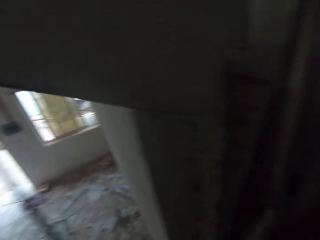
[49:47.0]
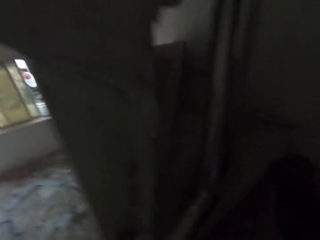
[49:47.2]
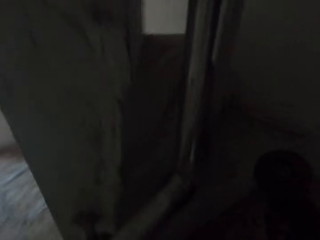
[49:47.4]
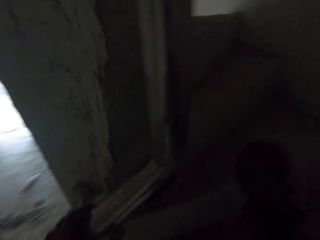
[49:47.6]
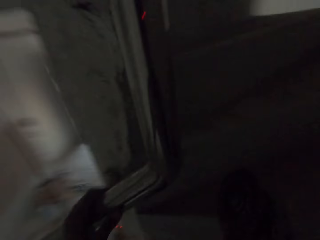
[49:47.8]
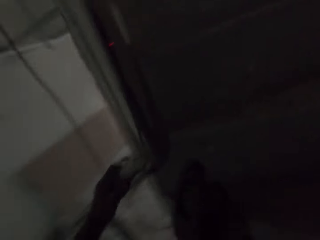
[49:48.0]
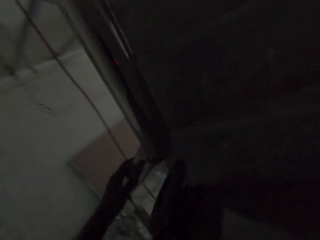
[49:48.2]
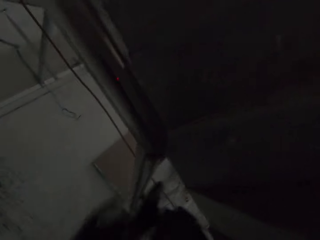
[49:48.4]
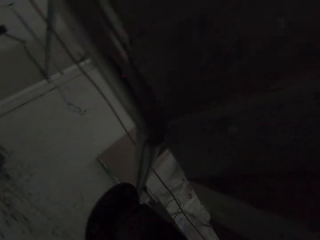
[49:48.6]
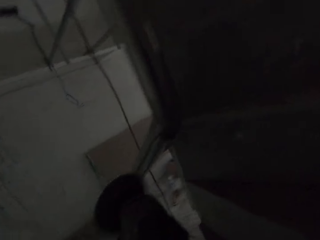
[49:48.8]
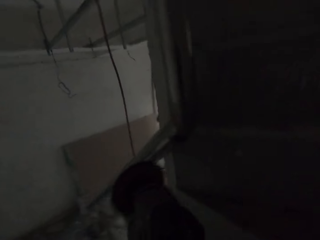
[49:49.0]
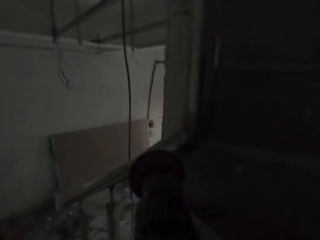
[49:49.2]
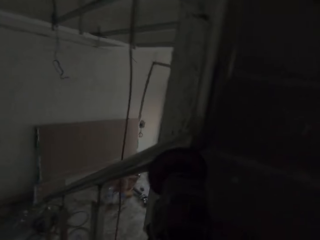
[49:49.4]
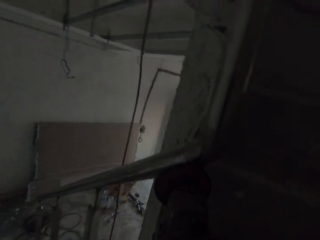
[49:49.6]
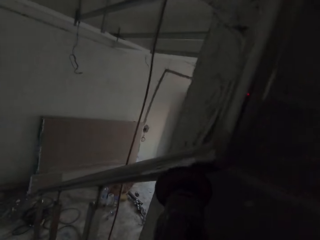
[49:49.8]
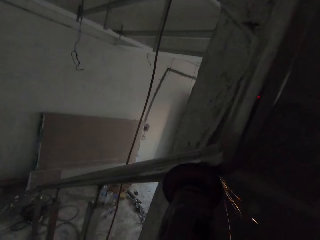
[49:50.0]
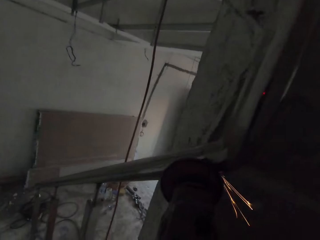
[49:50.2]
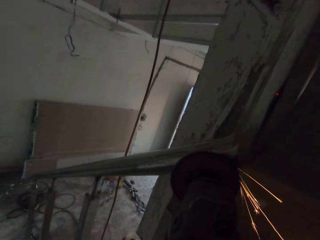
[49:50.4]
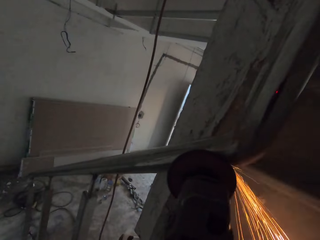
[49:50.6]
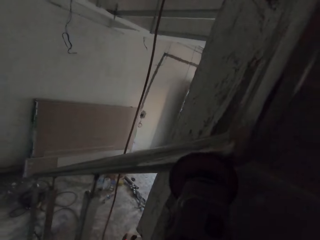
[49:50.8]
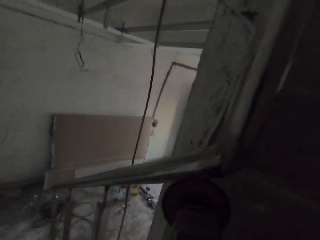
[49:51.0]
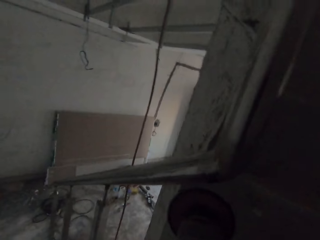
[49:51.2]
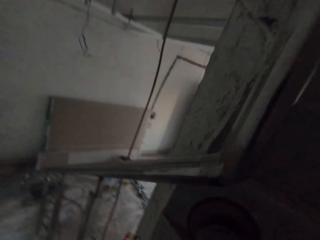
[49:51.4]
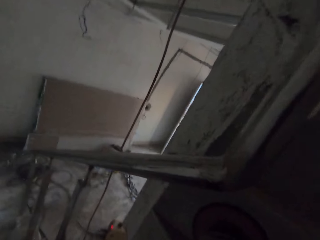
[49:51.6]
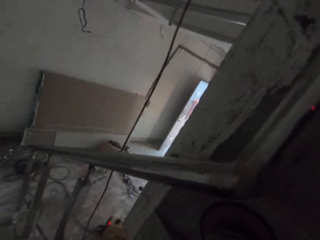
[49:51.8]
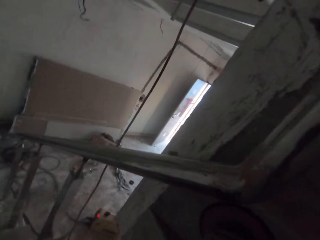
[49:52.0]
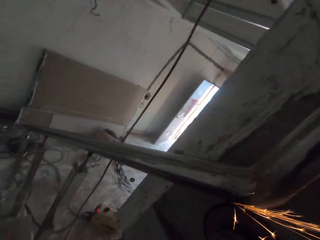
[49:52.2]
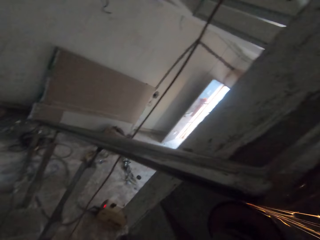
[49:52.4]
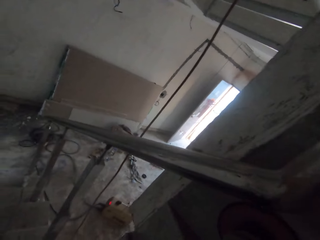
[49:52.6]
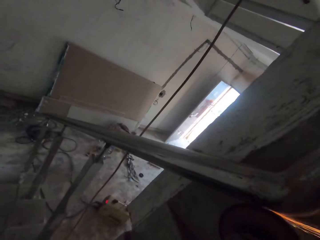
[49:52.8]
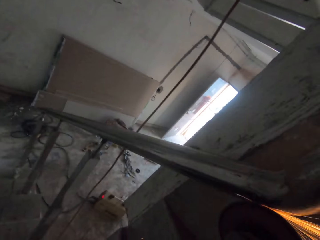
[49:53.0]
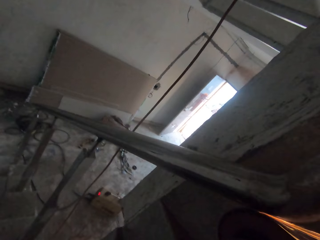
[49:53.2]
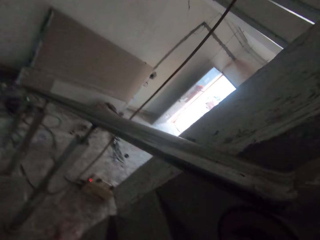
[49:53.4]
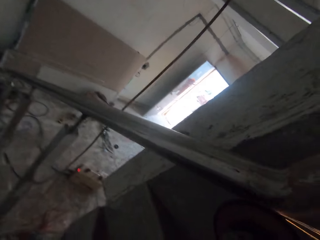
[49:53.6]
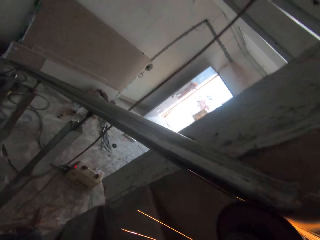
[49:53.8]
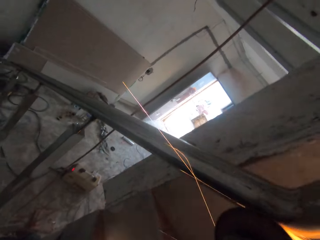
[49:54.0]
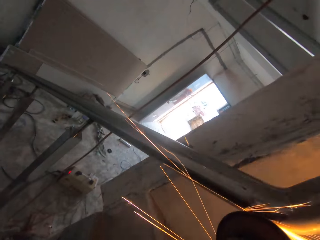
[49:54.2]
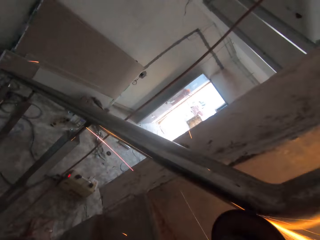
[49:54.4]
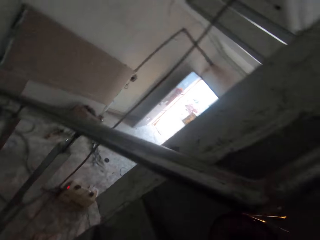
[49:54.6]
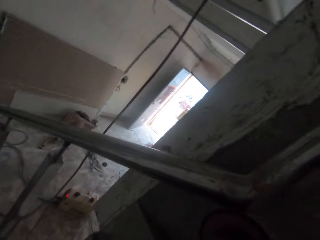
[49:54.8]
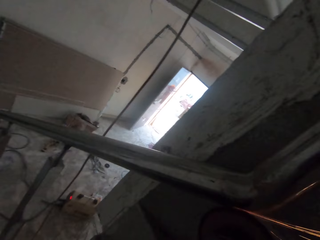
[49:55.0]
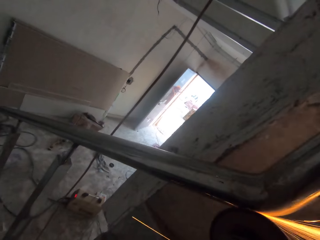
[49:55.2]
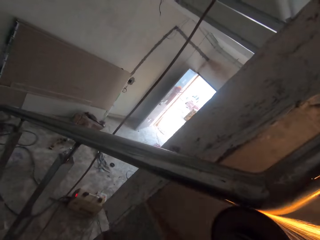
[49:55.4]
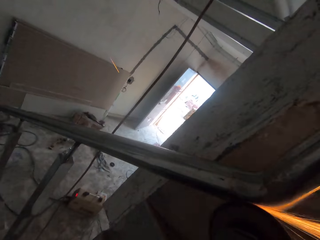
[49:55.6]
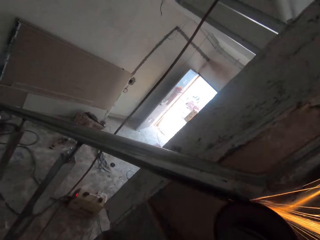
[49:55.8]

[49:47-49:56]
The camera wearer removes his hand from the stair railing. He smoothens the stair railing with the angle grinder in his hand.

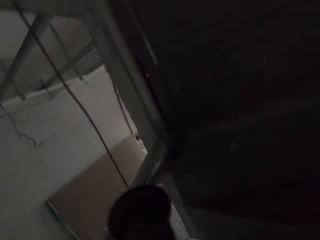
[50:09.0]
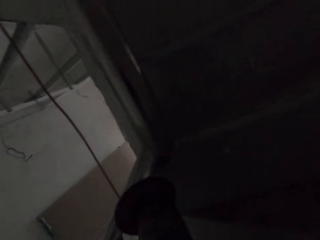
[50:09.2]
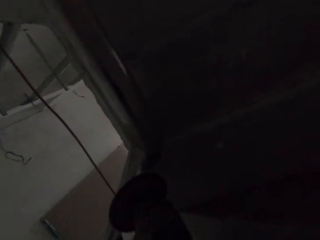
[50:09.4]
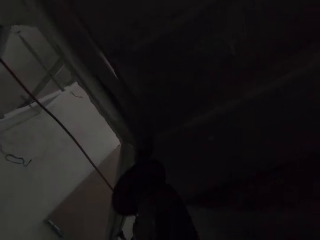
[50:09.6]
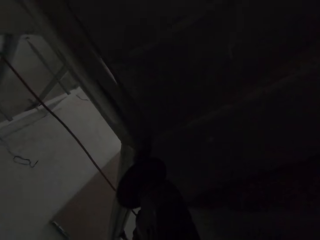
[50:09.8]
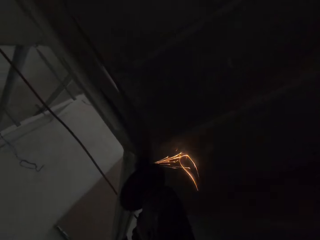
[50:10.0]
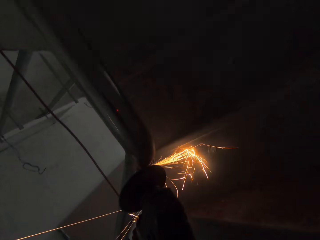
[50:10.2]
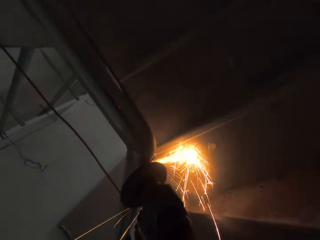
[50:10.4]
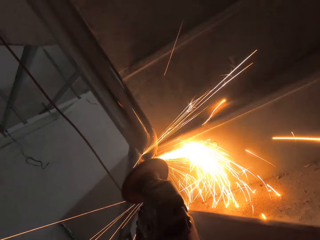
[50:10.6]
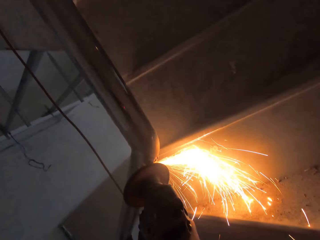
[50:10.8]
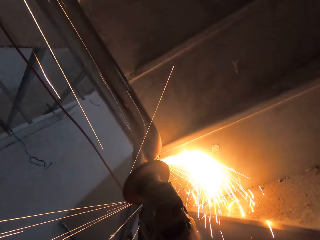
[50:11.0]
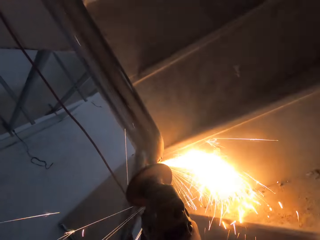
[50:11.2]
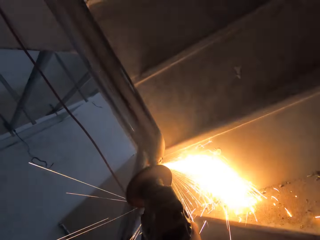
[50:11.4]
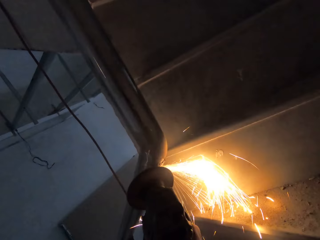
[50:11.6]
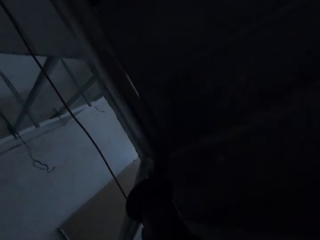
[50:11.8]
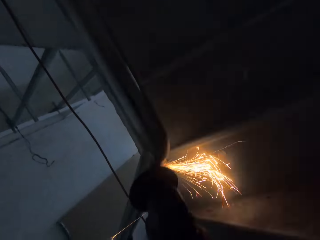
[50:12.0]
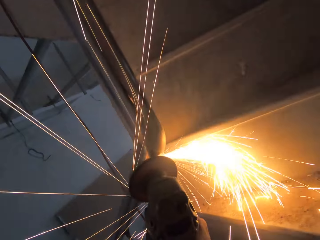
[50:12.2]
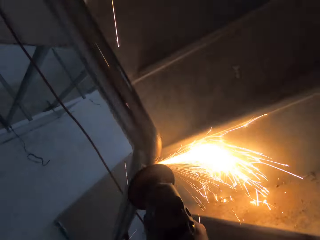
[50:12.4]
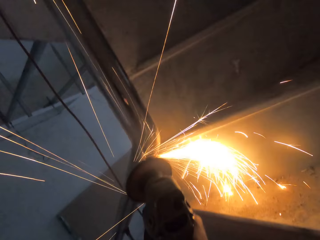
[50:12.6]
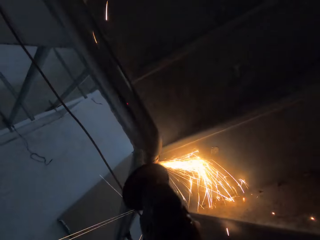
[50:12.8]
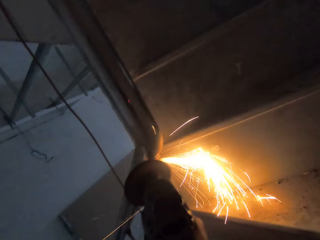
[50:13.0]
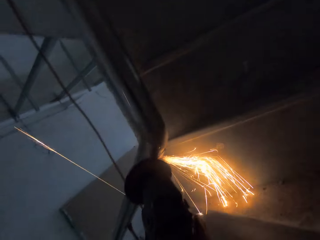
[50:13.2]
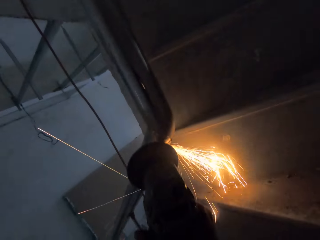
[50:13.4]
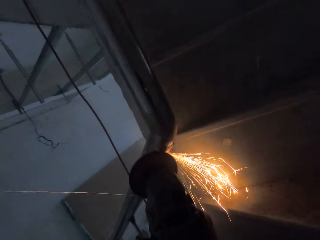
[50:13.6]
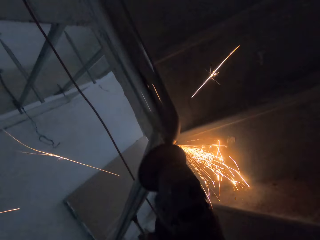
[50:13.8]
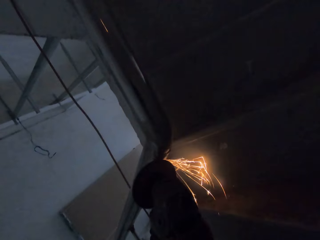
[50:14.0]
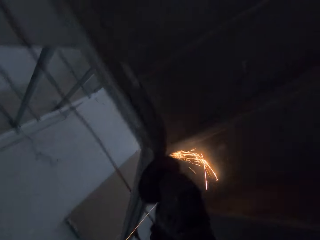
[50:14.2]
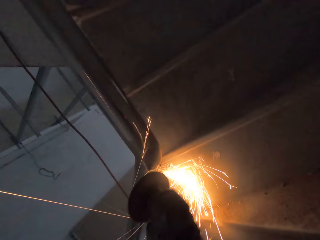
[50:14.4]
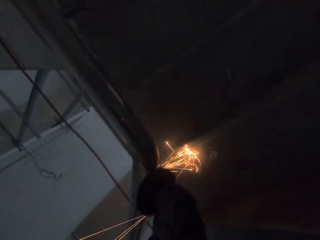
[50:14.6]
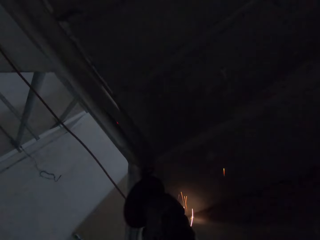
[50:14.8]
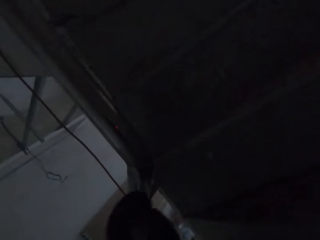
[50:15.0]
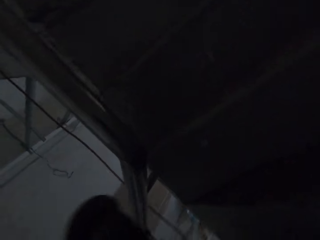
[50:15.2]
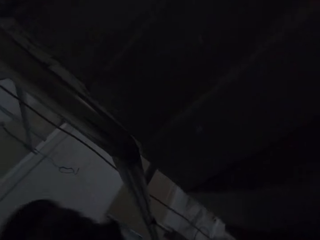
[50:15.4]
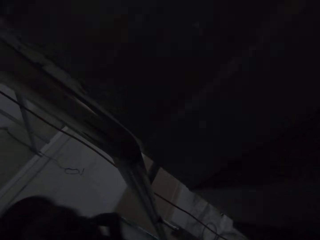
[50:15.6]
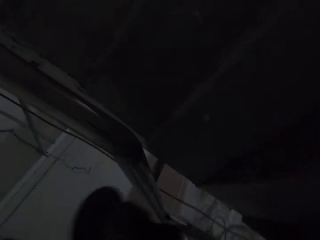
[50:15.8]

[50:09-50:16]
The camera wearer smoothens another part of the stair railing with the angle grinder.

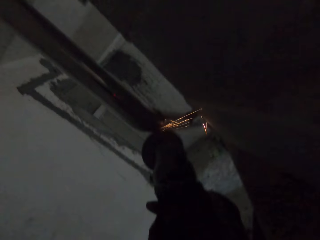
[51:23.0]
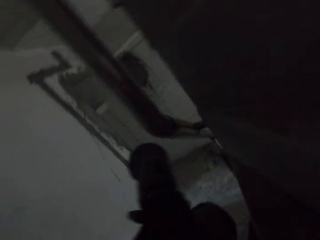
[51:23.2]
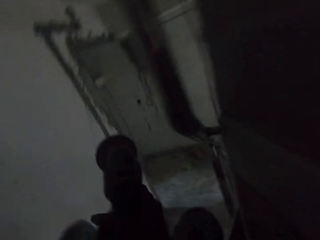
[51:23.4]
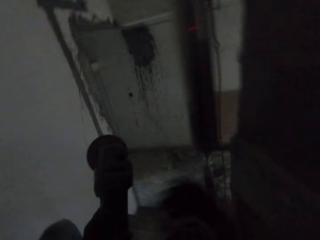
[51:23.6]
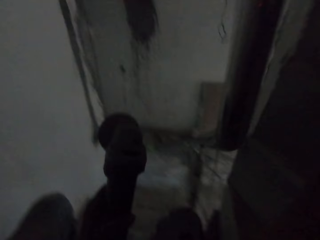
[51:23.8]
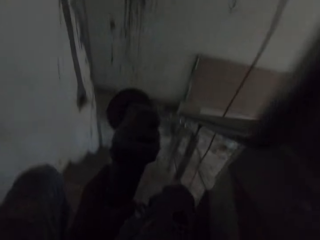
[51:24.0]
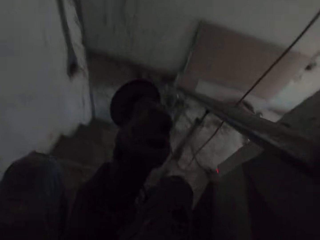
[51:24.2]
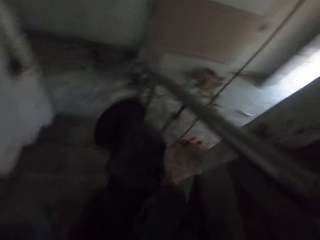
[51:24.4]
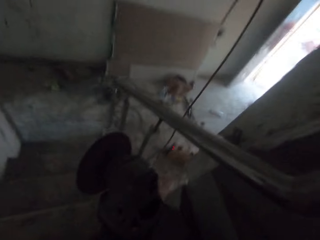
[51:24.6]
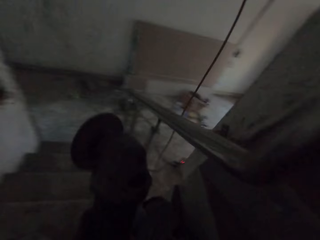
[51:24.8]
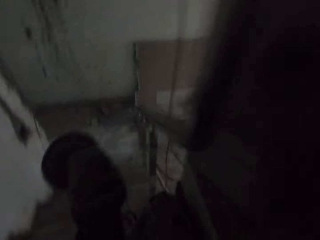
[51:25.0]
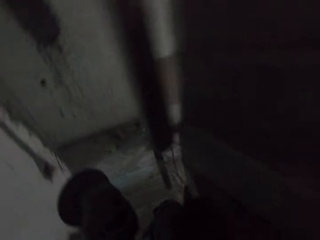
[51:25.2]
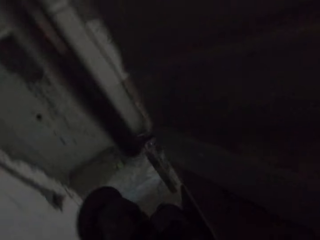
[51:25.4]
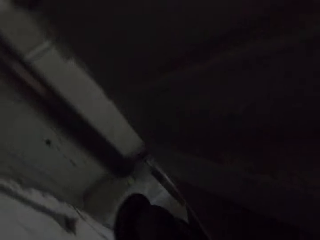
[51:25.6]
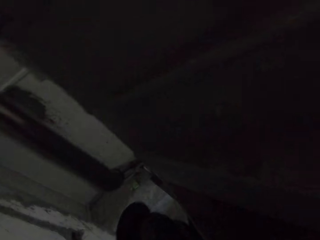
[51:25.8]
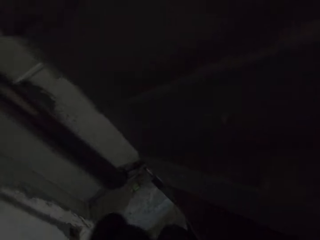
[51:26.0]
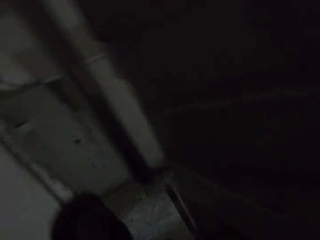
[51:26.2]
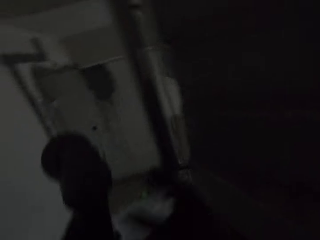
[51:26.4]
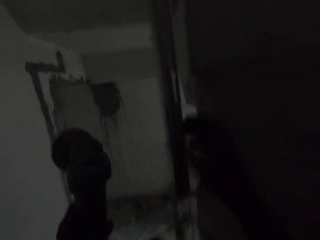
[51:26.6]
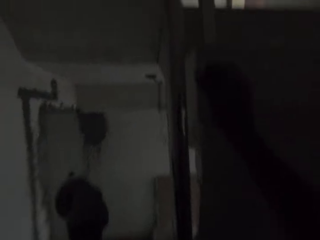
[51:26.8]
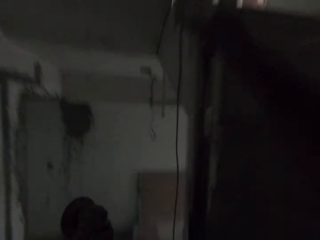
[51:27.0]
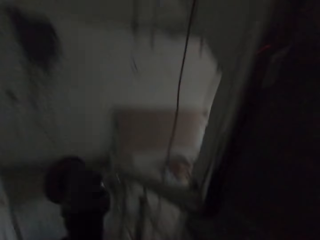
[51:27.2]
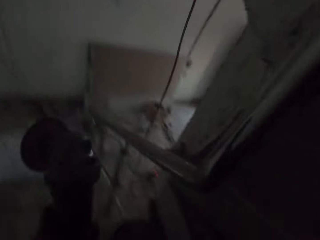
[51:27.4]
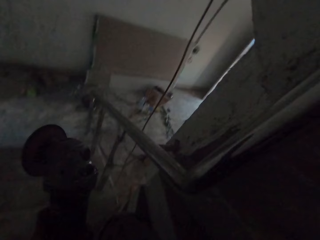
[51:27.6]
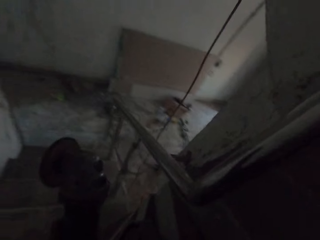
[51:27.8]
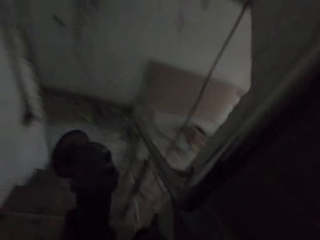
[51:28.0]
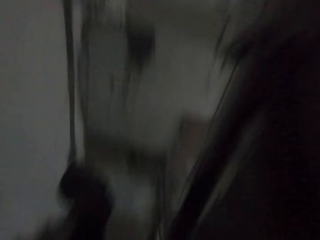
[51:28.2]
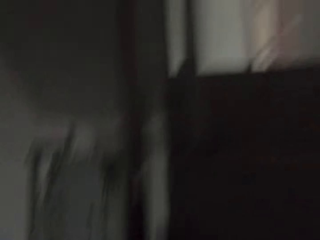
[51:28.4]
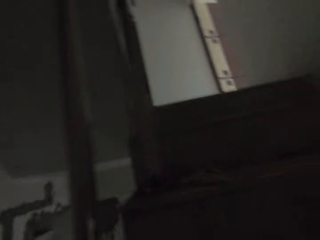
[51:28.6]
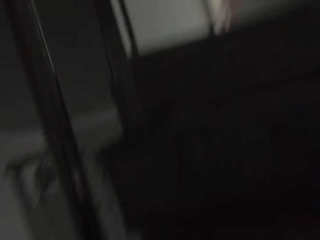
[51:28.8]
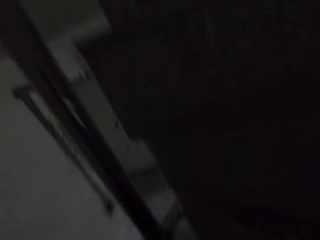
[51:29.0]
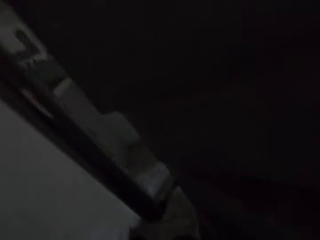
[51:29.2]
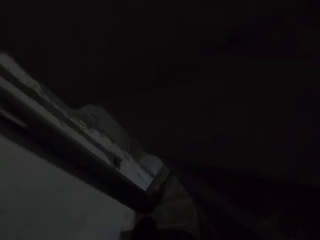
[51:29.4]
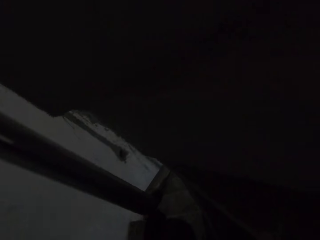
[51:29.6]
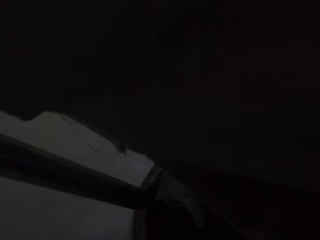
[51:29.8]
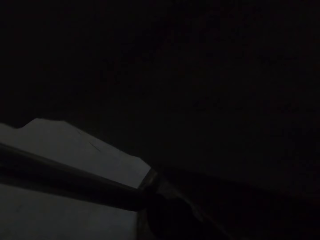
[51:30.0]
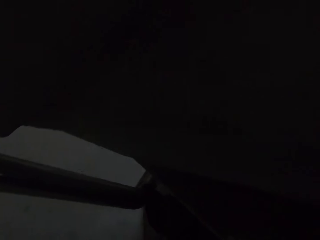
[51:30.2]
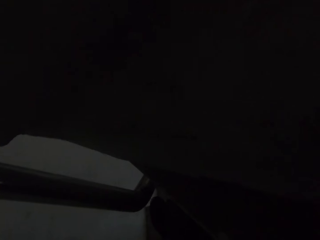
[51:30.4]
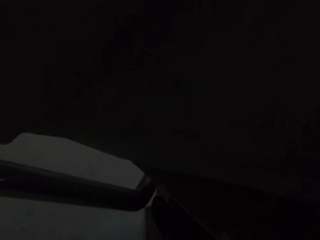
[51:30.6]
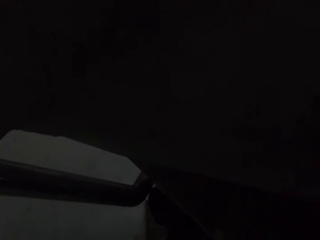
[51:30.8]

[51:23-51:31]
The camera wearer looks at the steel balustrade.
